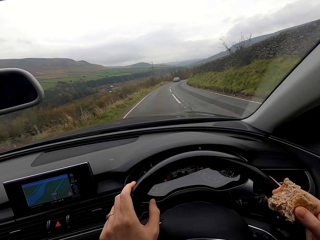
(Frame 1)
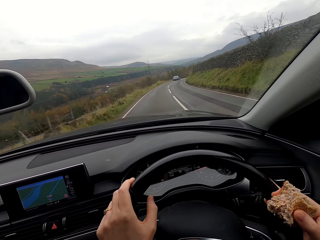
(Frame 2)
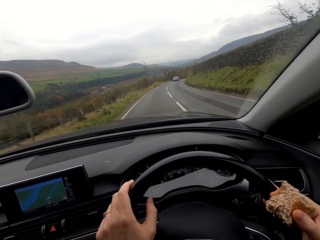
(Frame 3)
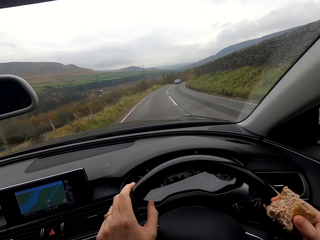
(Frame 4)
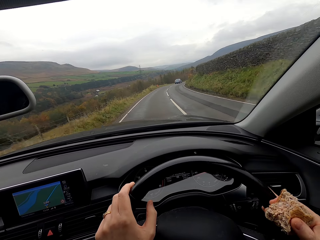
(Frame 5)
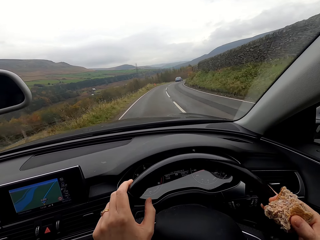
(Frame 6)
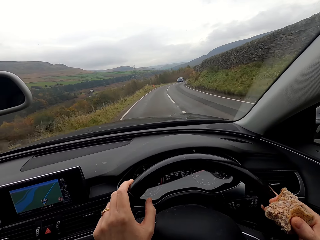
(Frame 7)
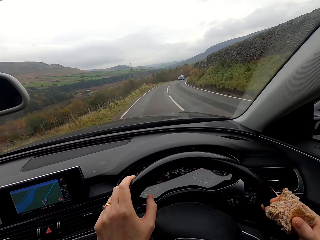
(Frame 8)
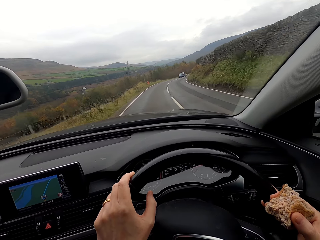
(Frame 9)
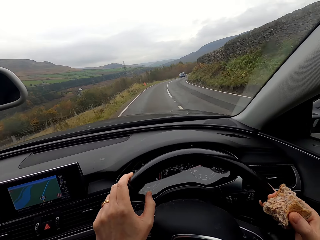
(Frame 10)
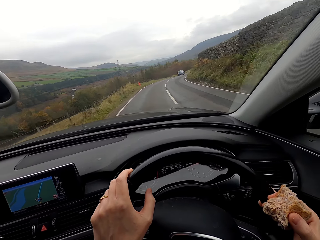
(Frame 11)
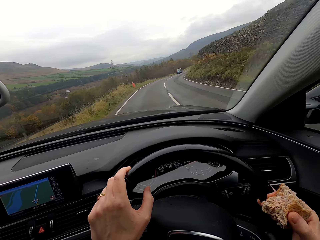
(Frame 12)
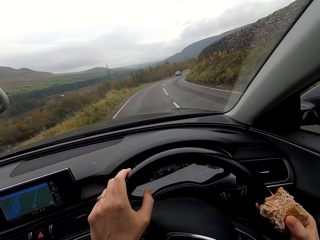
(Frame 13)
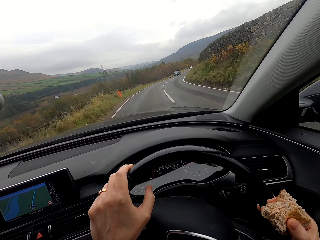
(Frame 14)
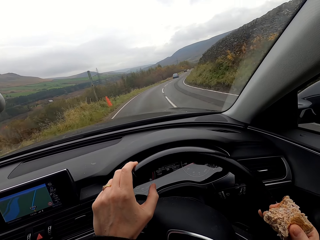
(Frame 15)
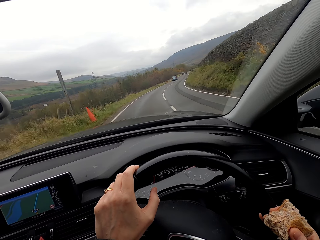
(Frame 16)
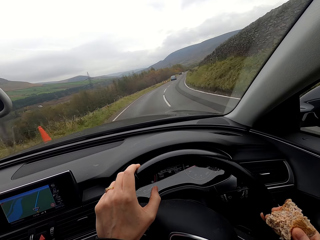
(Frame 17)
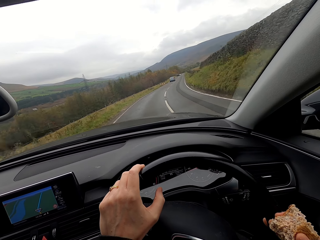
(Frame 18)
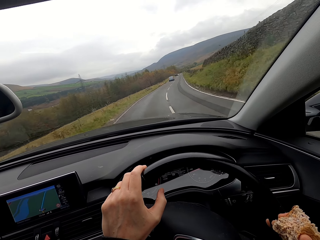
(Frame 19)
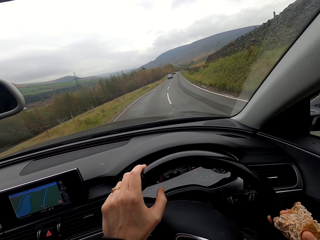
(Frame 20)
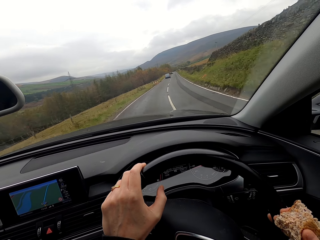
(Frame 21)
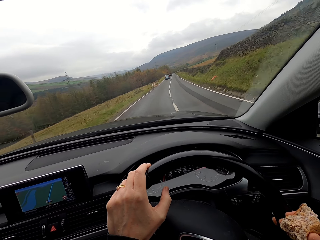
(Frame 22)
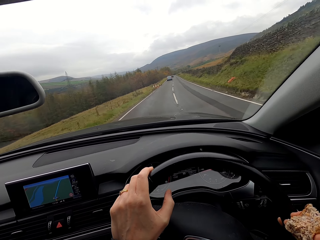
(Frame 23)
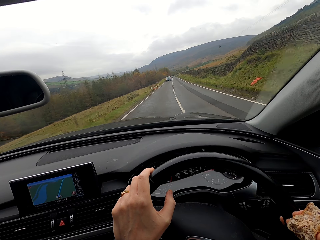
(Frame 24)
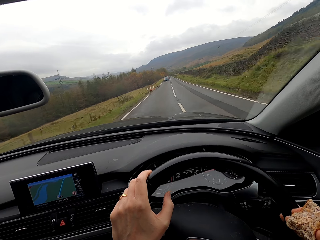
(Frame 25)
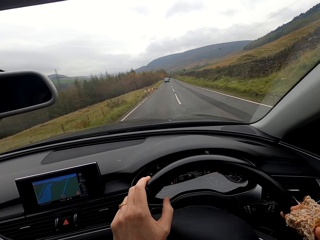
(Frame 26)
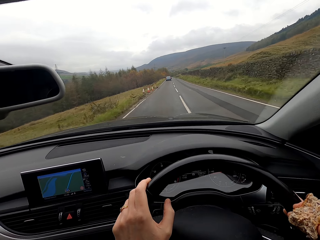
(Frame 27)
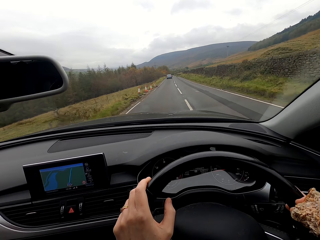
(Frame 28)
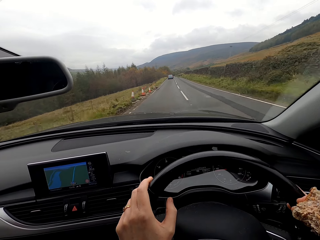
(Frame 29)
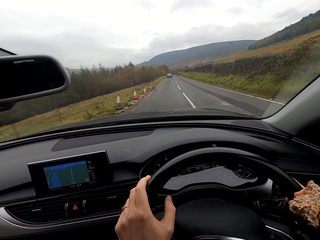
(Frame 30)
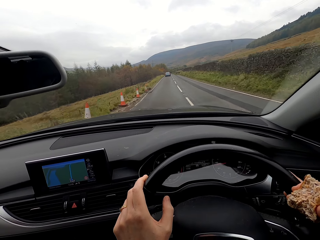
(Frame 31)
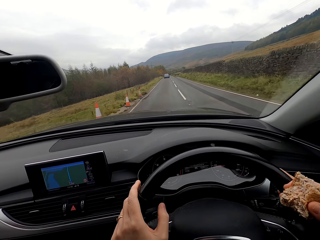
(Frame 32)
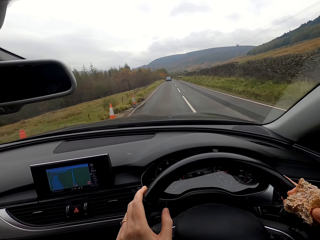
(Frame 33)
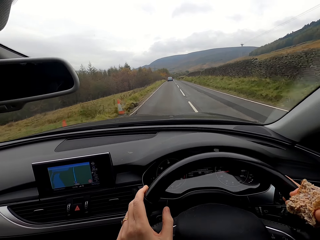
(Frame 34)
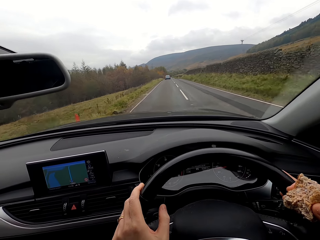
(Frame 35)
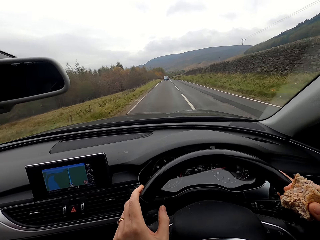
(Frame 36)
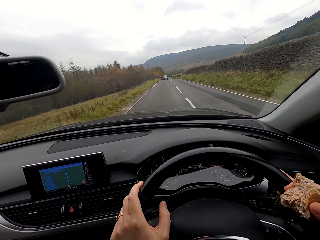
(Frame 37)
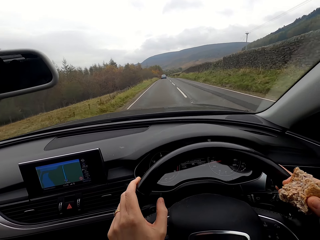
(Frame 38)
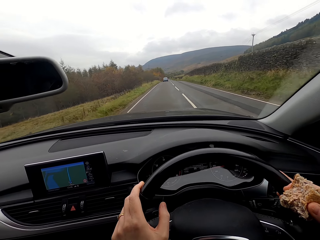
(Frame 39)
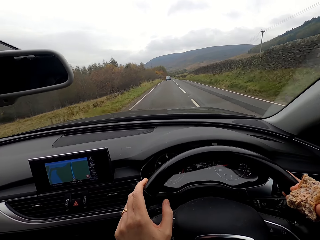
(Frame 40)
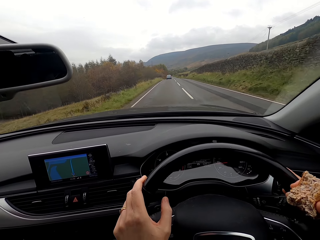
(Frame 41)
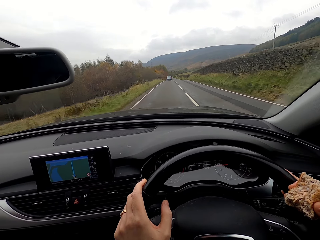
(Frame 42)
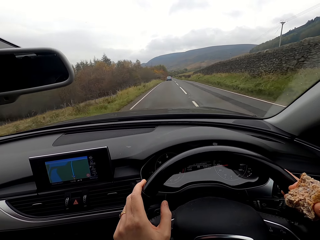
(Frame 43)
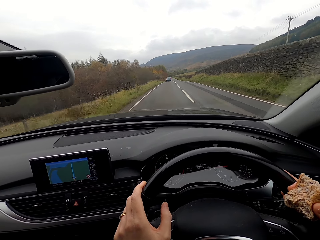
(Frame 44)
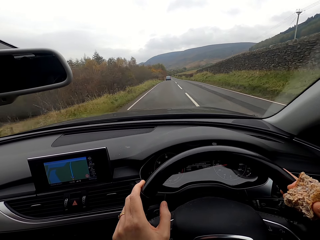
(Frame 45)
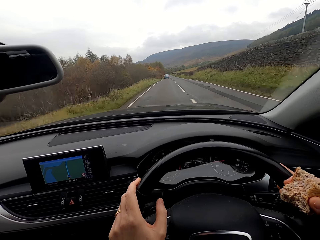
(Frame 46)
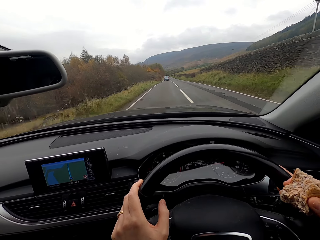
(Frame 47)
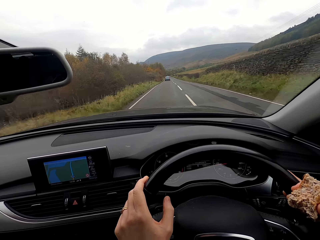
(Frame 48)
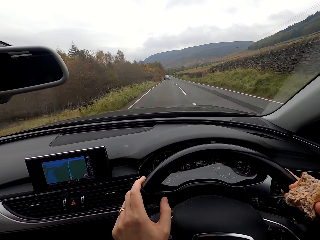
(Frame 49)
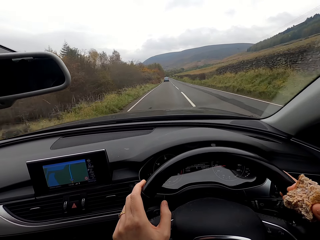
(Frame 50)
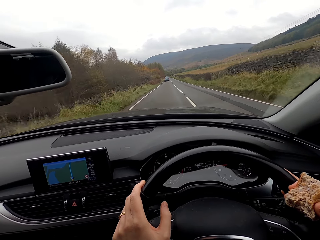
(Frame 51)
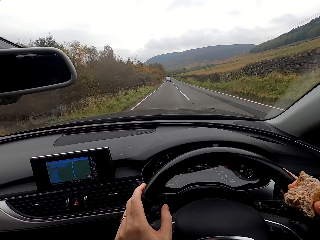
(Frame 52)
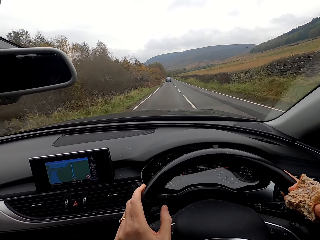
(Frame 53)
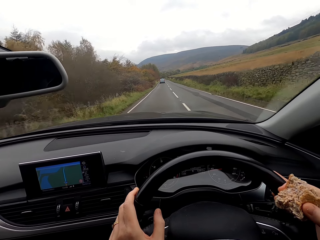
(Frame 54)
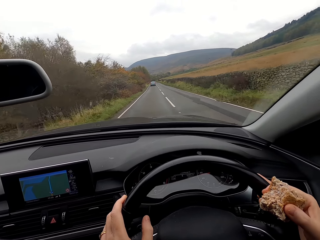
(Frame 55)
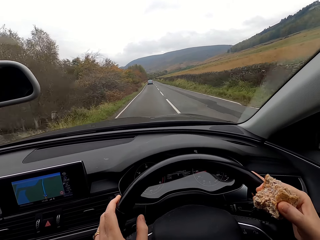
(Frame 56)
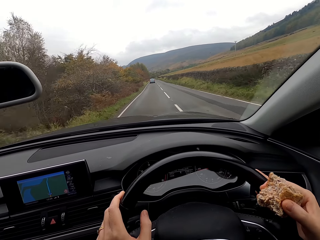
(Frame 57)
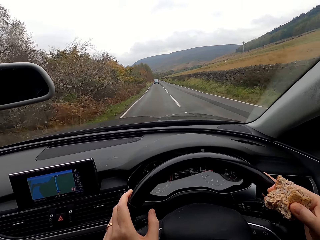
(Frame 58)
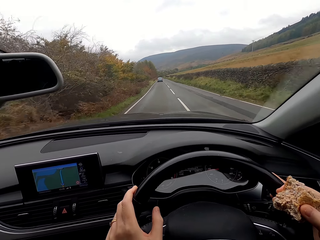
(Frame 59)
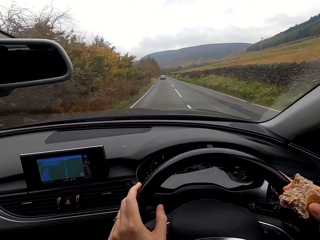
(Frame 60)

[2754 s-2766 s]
The camera wearer turns the steering. They drive the car.

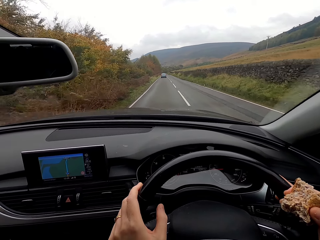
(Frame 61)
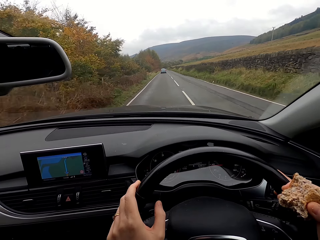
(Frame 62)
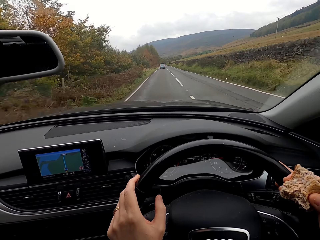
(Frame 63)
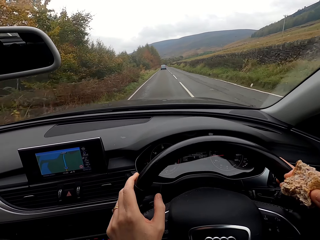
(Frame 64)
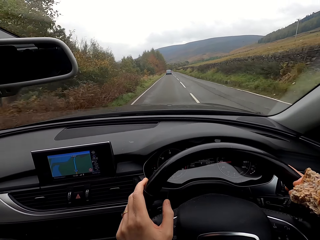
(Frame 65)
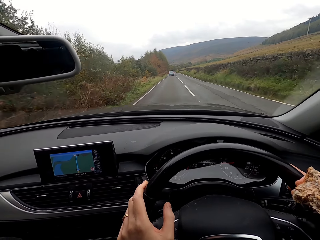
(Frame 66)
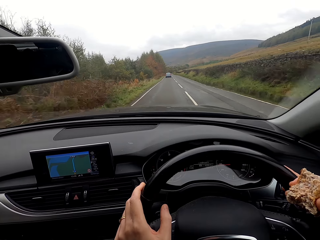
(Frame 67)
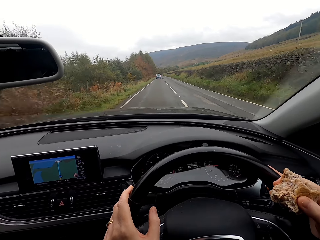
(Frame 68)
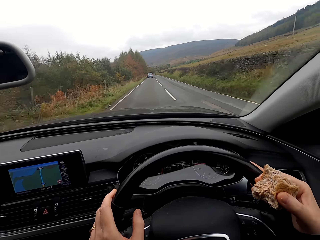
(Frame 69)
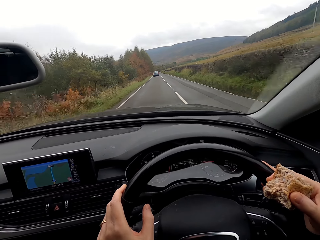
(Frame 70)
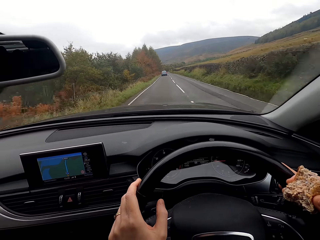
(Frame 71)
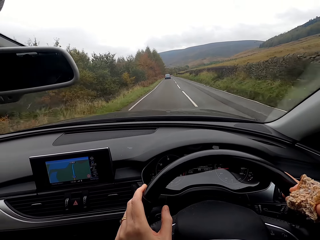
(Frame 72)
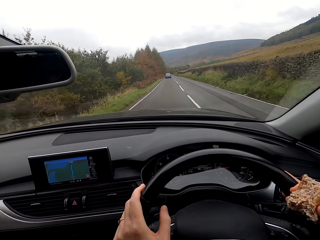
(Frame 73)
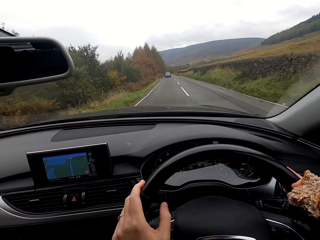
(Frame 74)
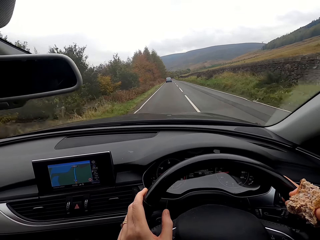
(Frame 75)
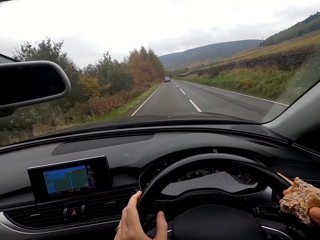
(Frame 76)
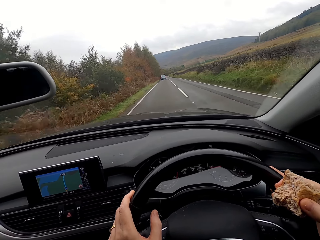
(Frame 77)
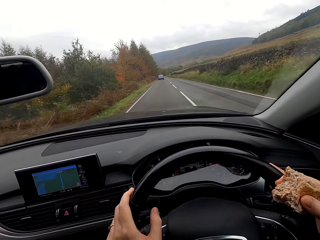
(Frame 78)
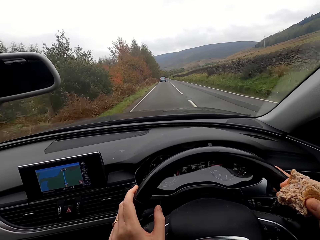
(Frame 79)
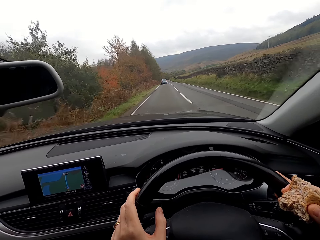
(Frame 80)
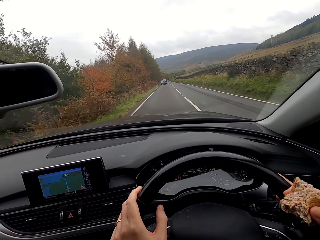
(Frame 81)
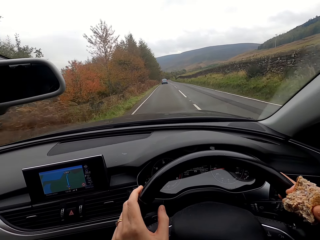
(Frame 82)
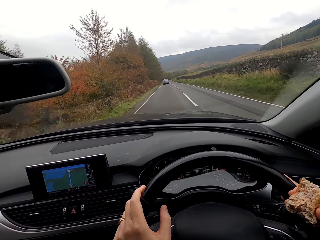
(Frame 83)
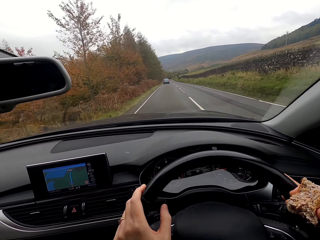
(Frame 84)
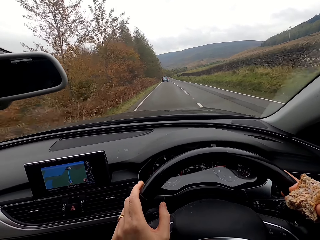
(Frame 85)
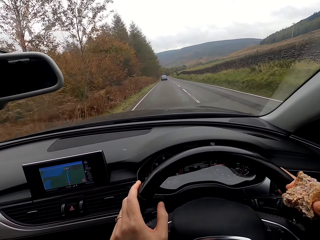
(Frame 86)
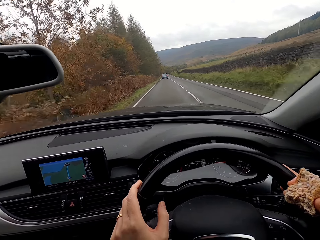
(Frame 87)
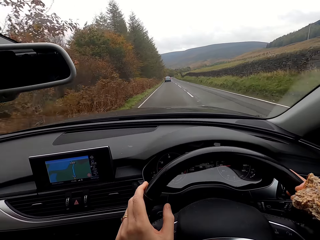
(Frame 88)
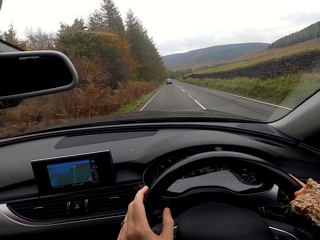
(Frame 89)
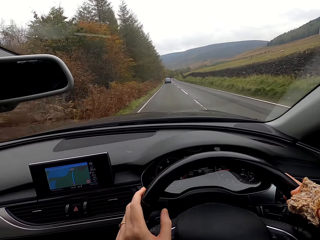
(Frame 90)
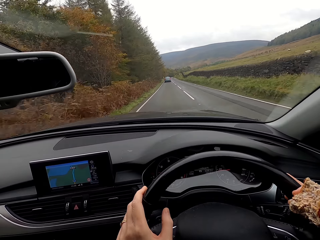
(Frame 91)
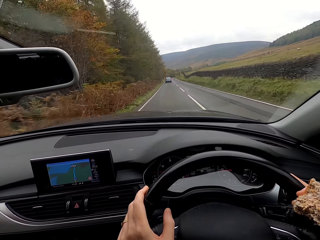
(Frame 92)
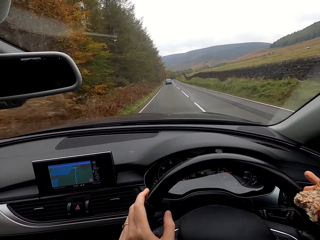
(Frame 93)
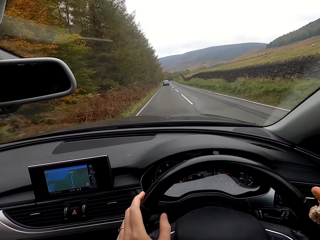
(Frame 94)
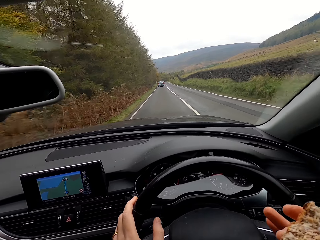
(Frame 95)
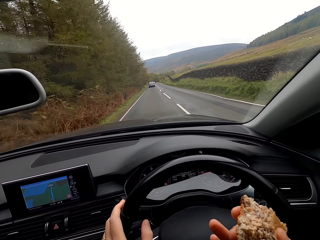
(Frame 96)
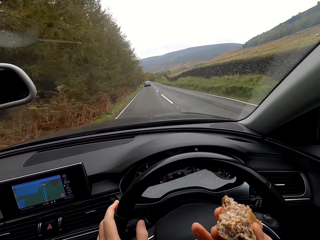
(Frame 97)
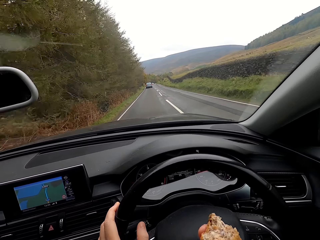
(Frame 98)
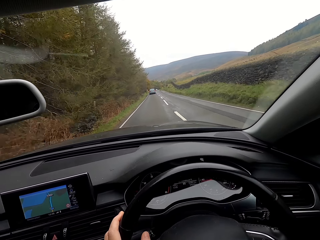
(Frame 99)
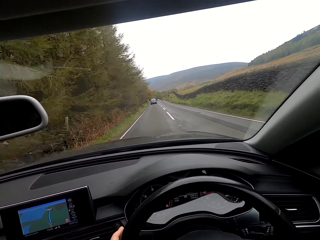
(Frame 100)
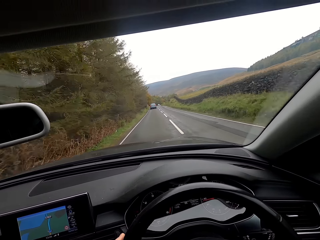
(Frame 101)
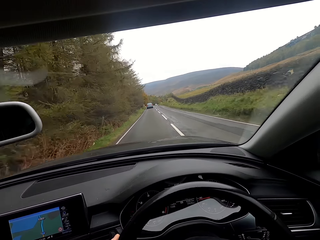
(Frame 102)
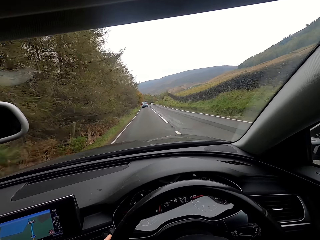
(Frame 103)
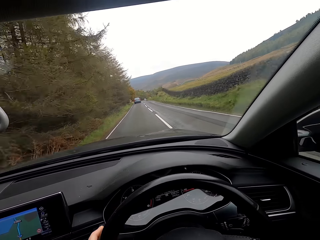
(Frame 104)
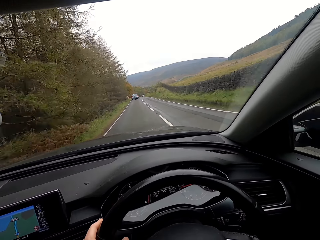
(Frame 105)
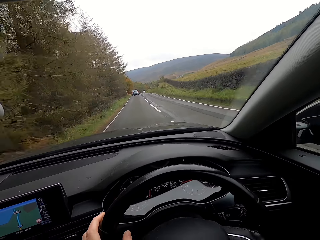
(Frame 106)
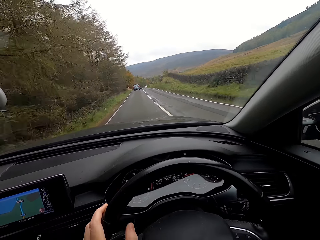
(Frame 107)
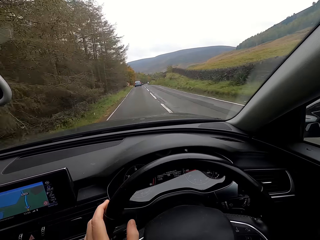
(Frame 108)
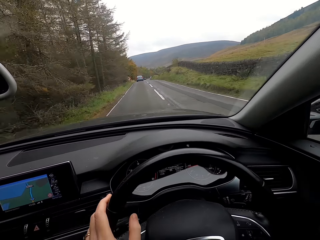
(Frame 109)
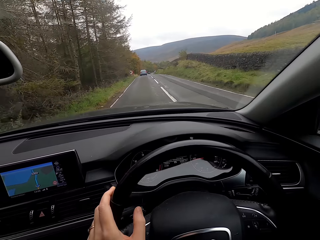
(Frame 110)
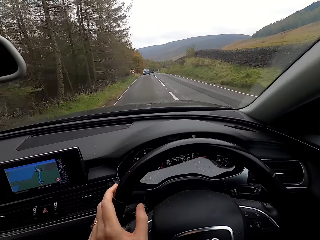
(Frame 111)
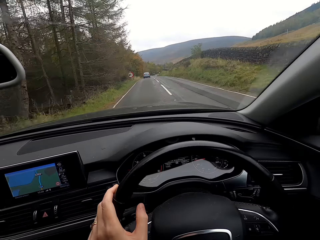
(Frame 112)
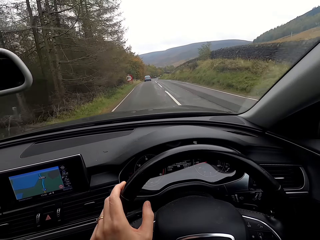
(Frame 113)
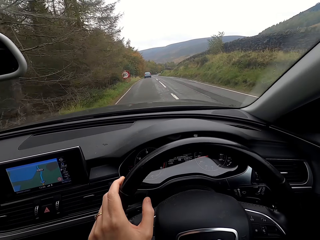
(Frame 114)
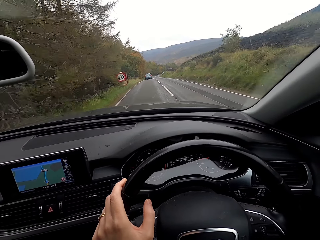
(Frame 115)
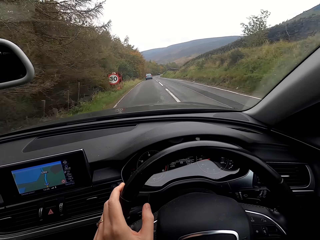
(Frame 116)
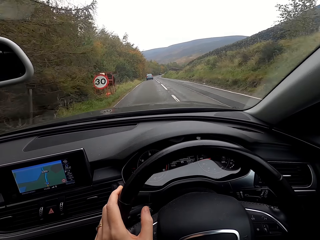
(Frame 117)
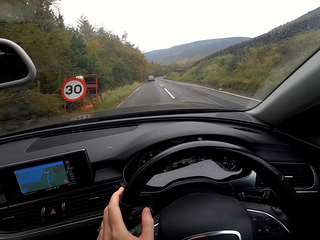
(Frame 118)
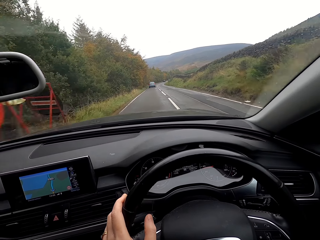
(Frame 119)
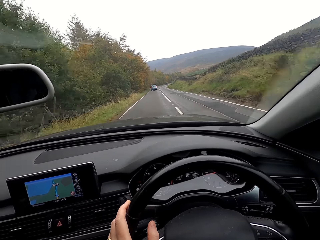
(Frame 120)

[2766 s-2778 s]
The camera wearer bites the burger. She removes her right hand from the steering wheel.
